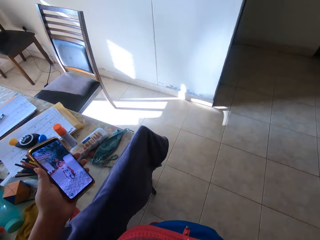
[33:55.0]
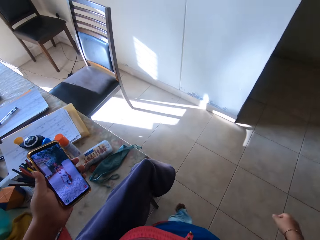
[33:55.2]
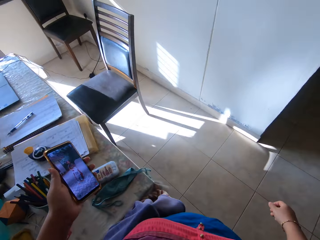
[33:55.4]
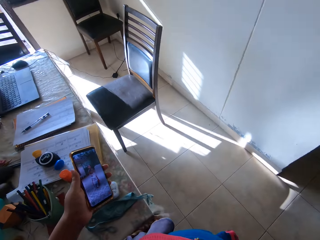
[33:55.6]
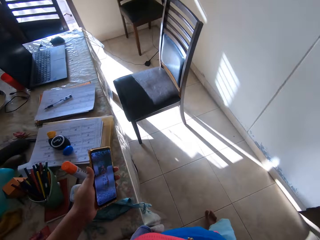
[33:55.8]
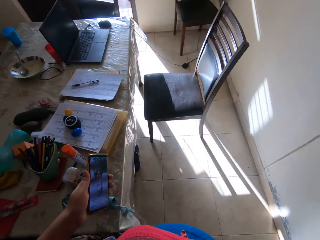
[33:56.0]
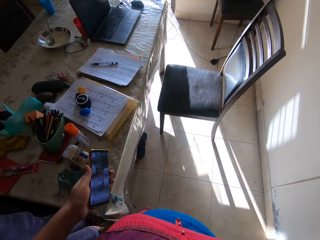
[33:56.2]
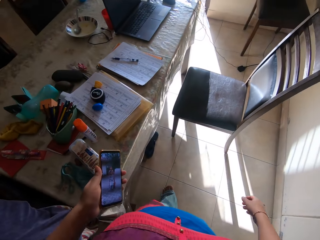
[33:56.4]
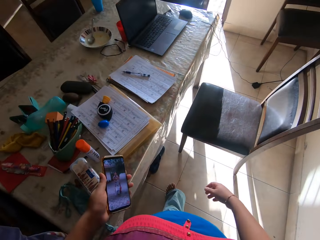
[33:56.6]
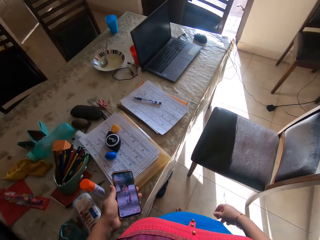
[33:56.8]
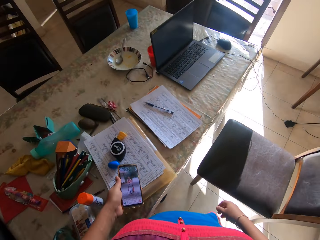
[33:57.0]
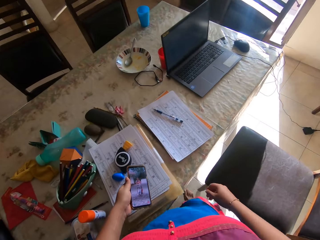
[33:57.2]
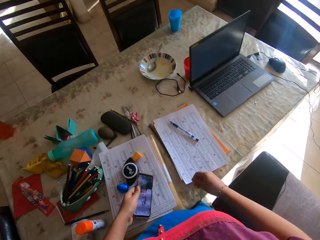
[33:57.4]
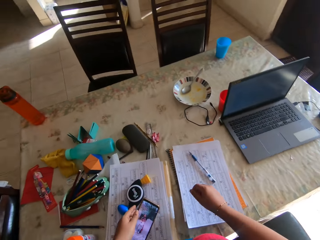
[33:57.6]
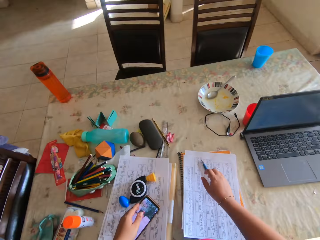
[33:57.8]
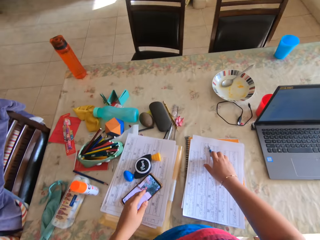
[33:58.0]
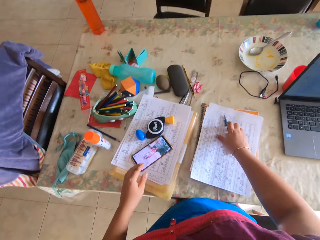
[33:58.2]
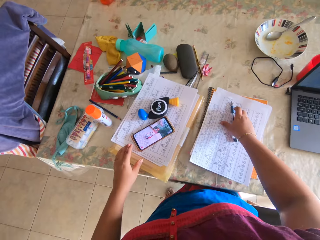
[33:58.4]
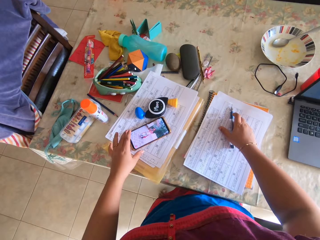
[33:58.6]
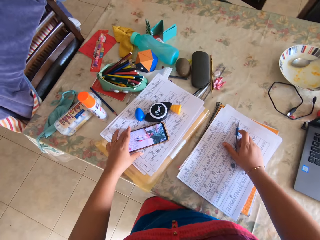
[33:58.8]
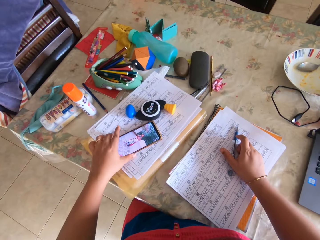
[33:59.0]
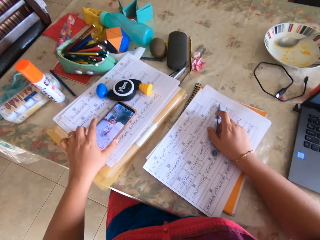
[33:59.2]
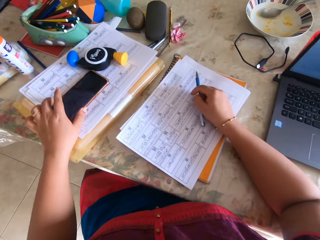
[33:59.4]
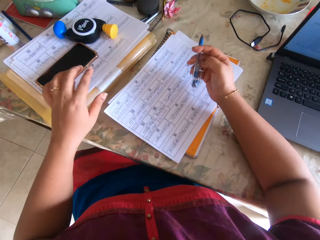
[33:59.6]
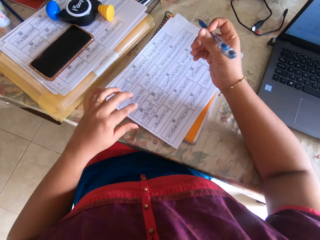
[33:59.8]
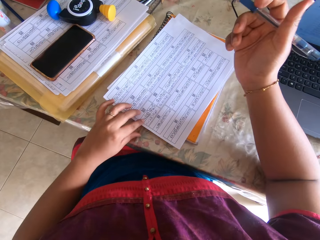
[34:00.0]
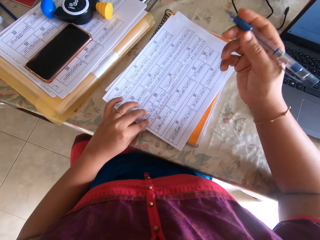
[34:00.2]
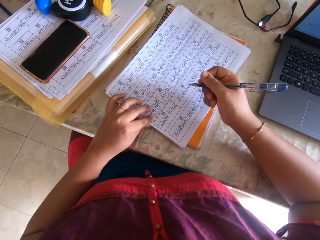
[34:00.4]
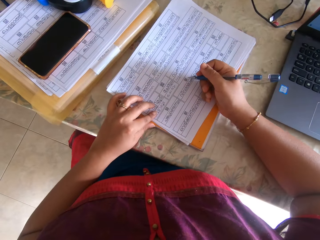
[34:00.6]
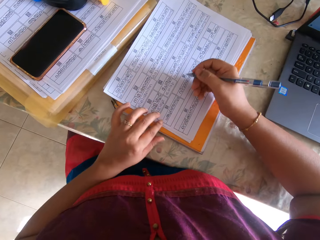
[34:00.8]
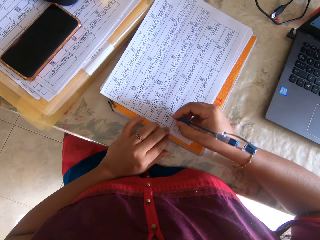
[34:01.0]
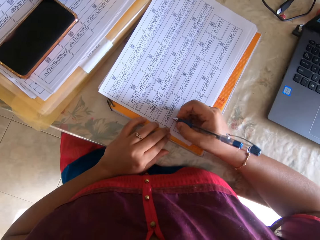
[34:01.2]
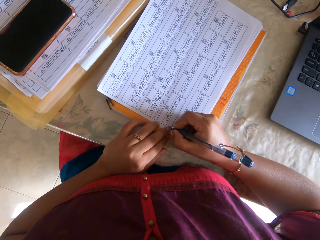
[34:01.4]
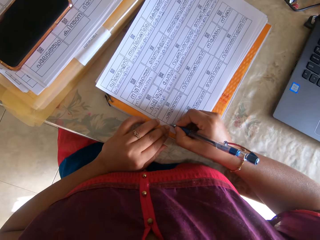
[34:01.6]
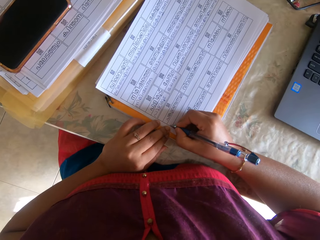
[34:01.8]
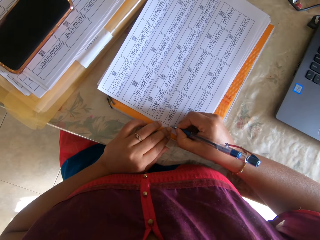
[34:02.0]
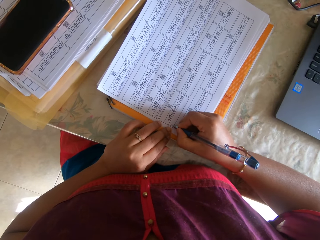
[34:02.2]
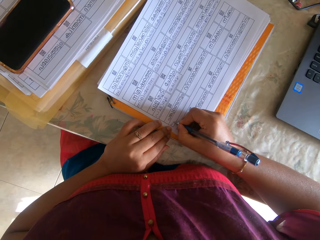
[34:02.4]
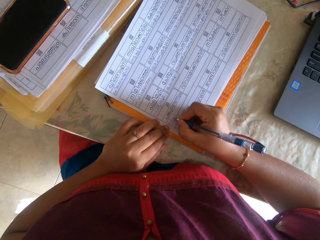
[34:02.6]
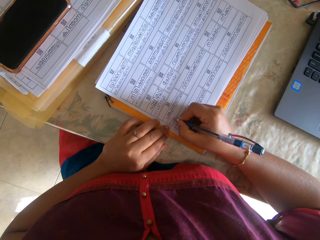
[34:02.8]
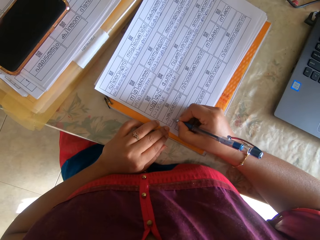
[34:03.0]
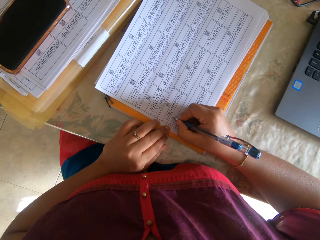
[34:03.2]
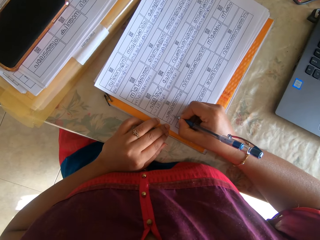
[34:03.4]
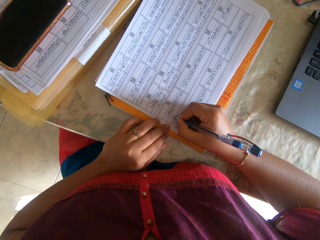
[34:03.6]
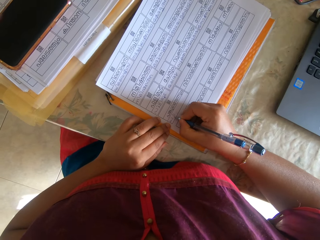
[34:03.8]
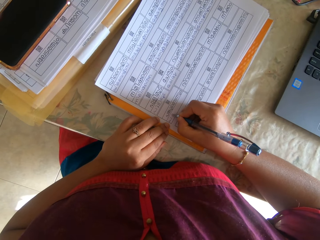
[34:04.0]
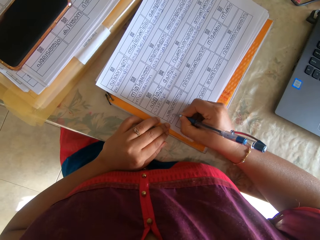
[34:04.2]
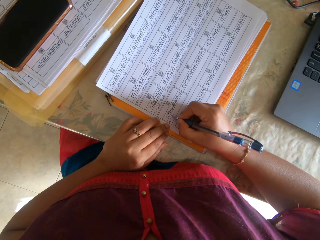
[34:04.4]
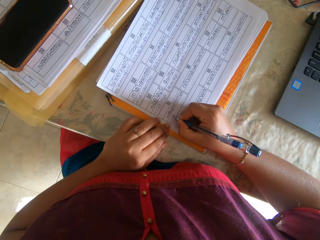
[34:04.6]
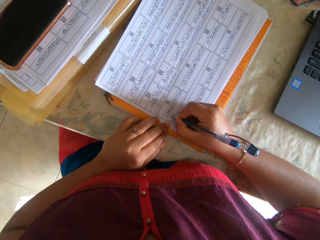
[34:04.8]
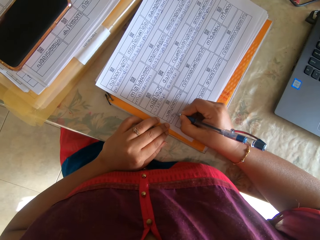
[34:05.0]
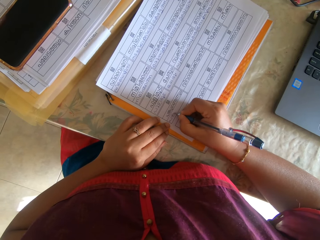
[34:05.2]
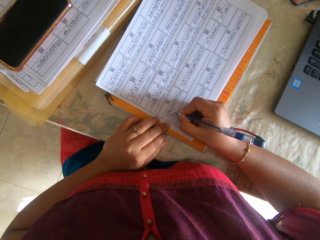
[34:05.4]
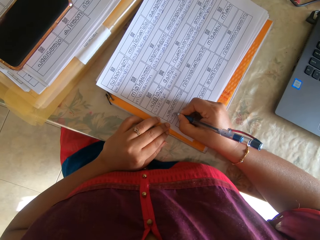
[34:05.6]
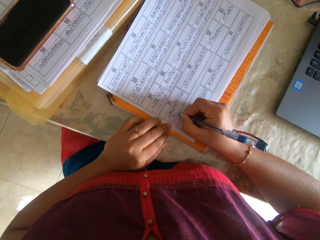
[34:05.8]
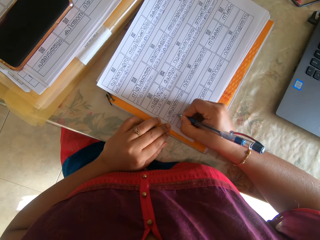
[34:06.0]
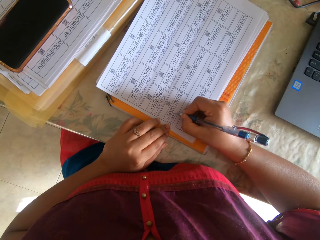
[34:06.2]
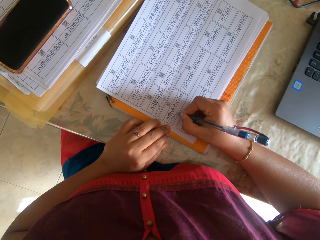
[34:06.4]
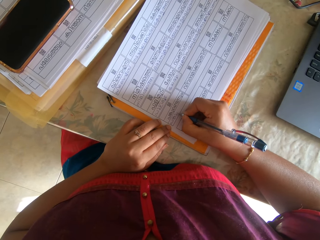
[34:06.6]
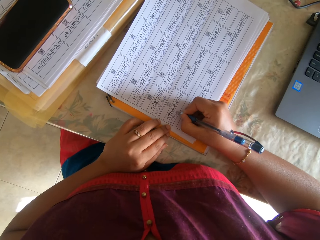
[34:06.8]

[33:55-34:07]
The camera wearer places the phone on a pack of paper sheets with her left hand. She picks up the pen from the paper sheet with her right hand. She writes on the paper sheet with the pen in her right hand.

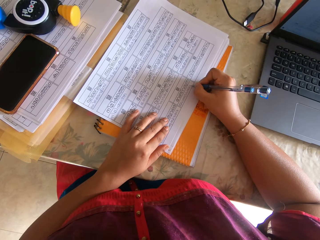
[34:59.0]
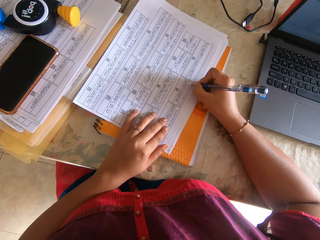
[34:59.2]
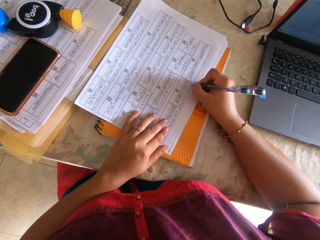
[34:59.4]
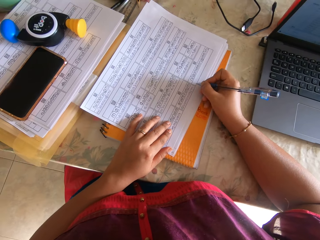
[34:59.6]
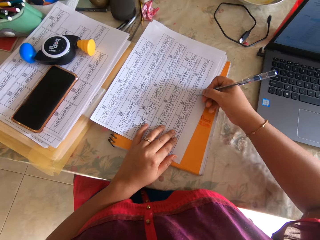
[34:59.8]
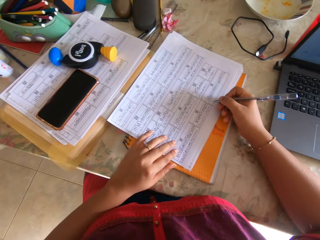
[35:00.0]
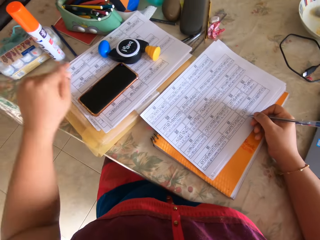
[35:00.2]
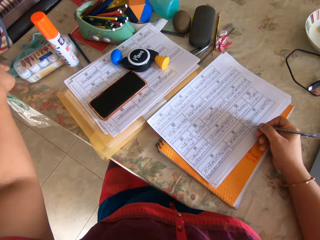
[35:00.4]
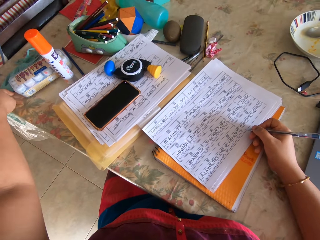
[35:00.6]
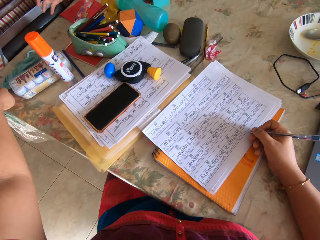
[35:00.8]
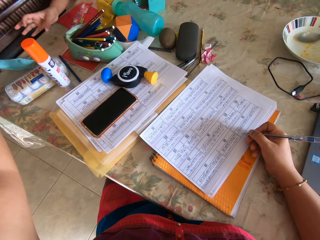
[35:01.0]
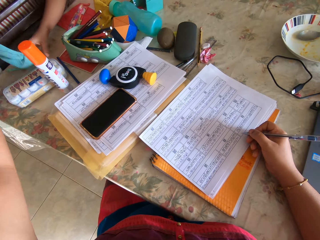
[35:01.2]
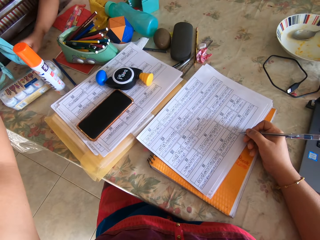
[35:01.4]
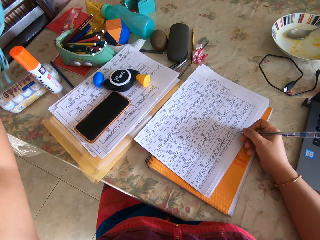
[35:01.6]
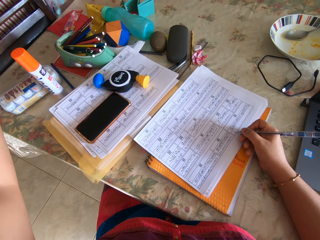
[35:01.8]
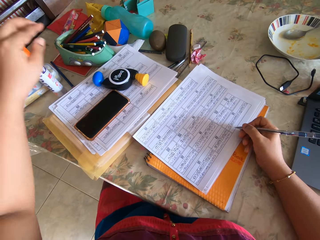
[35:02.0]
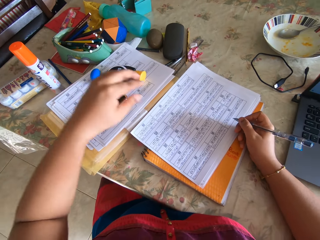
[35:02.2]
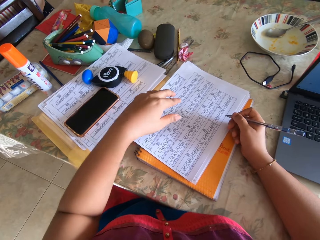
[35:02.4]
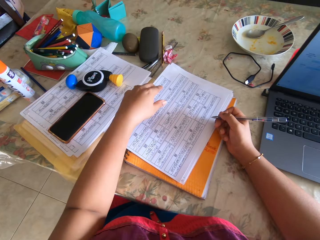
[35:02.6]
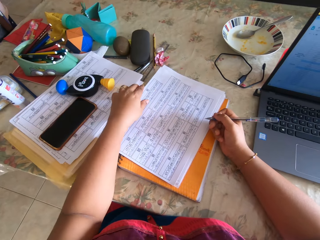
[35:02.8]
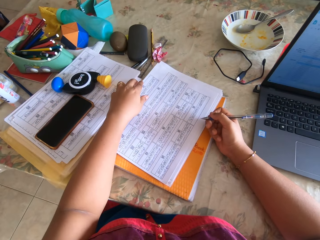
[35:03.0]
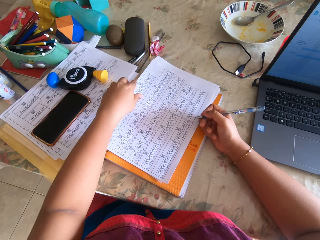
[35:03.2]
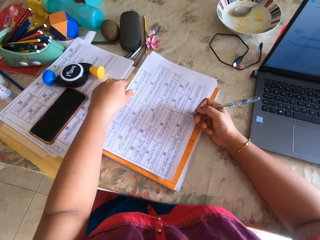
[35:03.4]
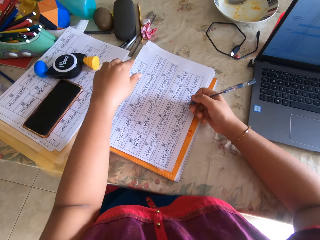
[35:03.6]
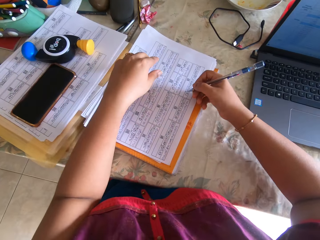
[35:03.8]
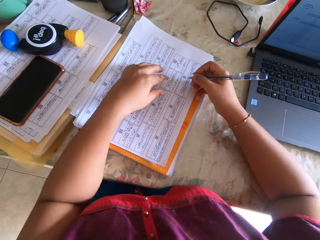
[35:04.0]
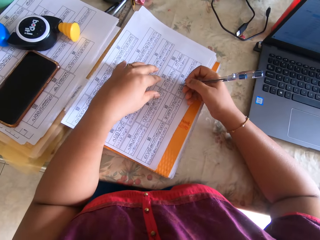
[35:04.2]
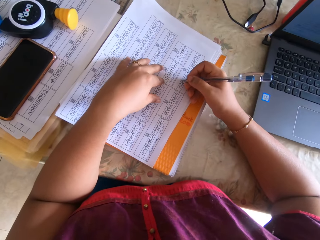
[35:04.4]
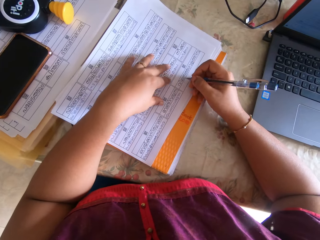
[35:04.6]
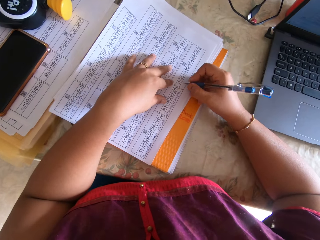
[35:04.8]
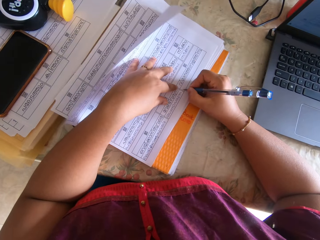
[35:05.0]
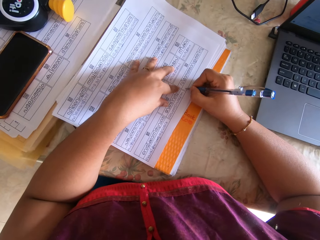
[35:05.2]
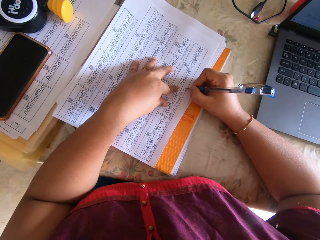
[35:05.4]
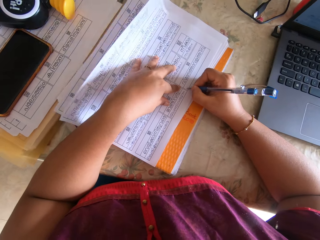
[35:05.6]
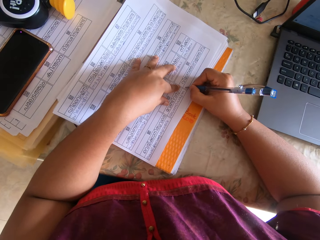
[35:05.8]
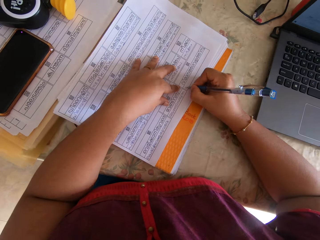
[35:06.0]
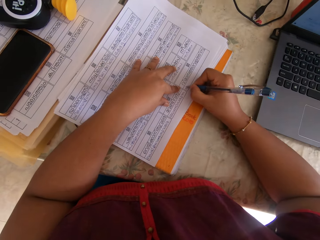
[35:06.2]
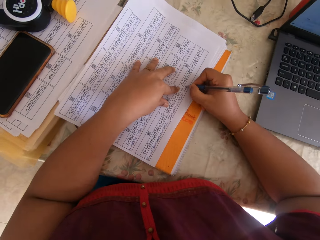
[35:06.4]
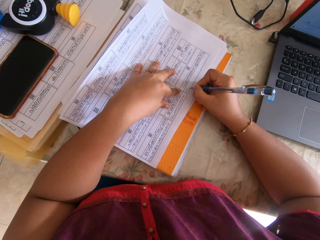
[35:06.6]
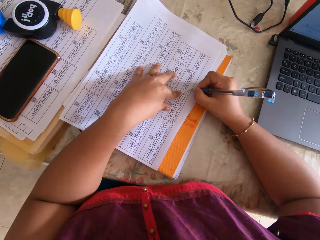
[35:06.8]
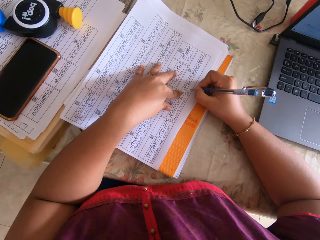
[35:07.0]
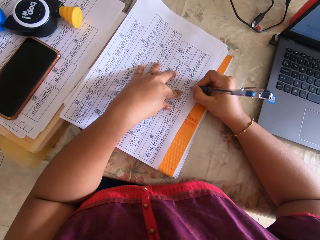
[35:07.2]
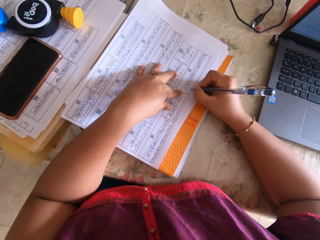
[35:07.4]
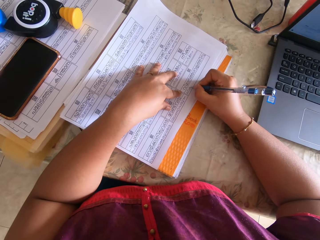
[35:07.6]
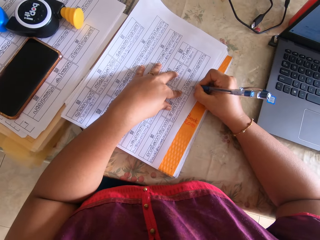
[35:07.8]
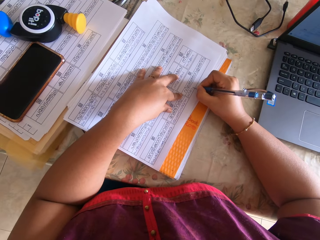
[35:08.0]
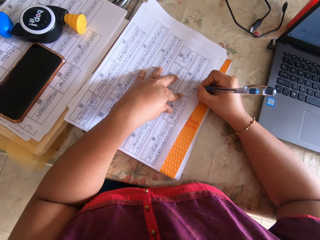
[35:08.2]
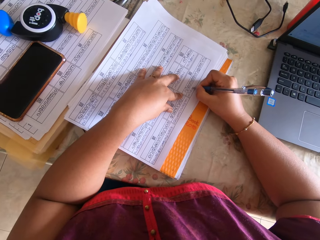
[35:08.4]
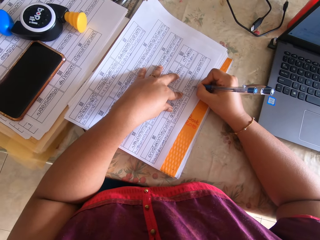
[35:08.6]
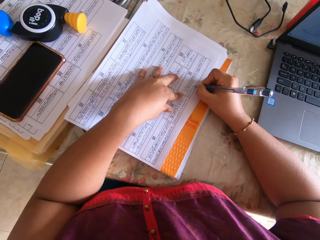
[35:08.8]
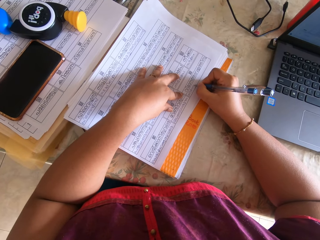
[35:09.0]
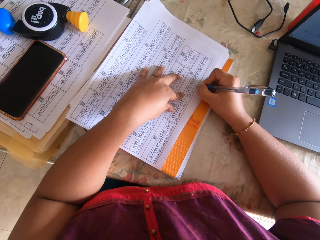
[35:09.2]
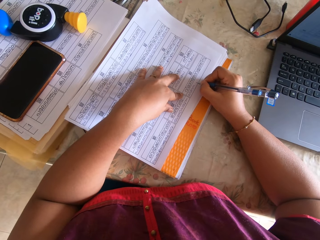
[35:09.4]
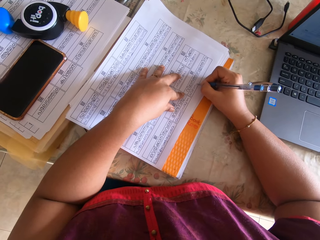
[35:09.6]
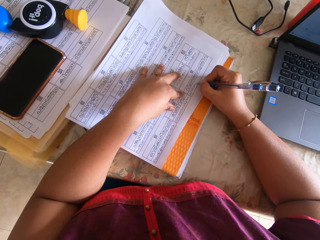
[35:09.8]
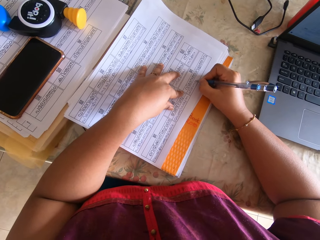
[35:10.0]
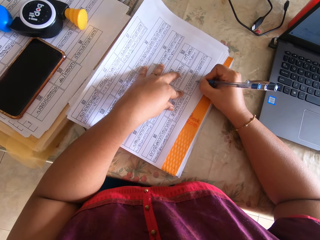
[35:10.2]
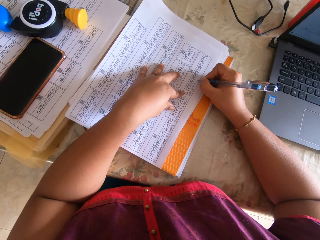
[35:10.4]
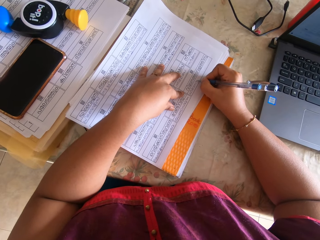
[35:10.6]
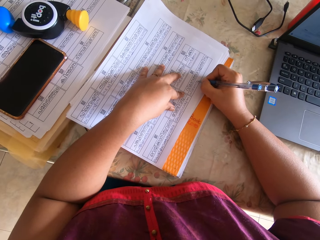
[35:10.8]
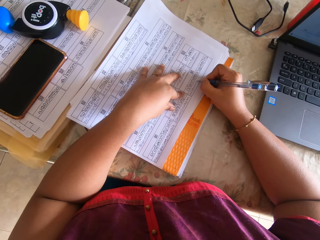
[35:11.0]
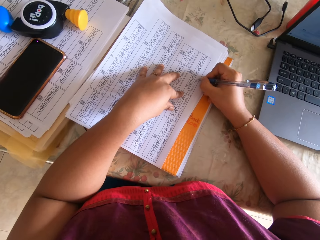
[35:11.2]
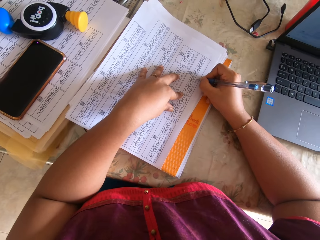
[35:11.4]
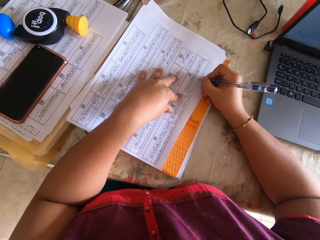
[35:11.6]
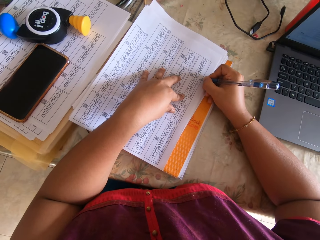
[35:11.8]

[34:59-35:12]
The camera wearer picks up a cloth with the left hand. She passes a sponge to a woman. She adjusts the notebook with her hands. She writes on the paper sheet with the pen in her right hand.
